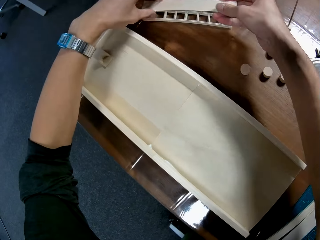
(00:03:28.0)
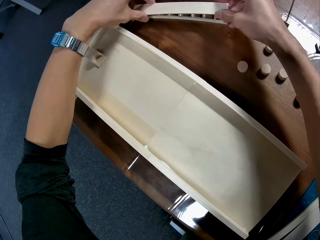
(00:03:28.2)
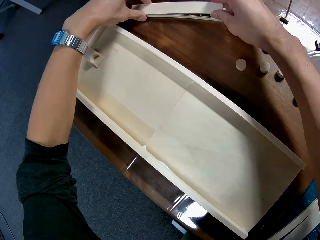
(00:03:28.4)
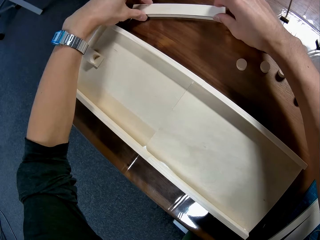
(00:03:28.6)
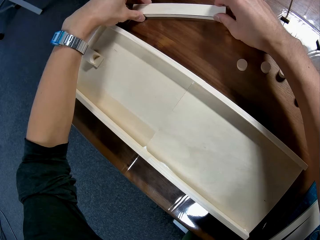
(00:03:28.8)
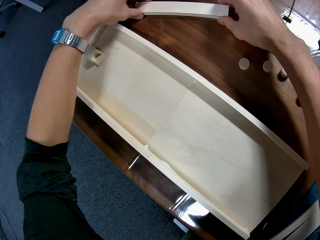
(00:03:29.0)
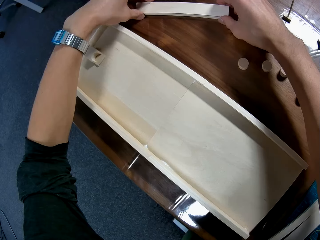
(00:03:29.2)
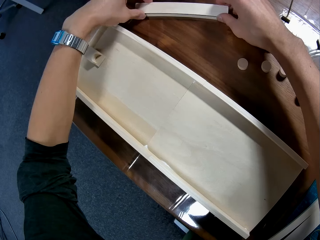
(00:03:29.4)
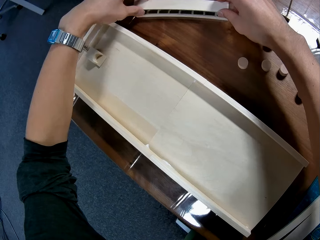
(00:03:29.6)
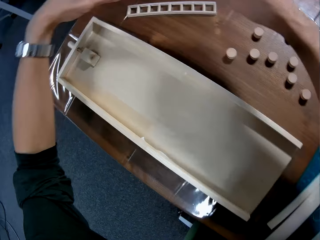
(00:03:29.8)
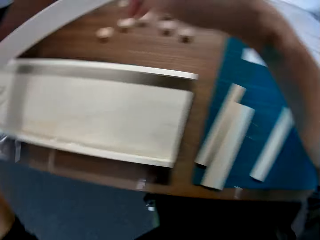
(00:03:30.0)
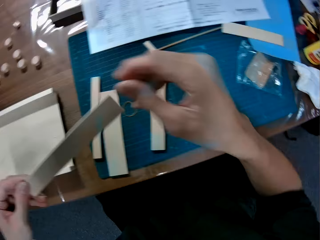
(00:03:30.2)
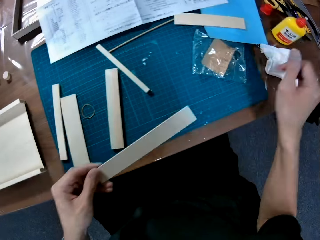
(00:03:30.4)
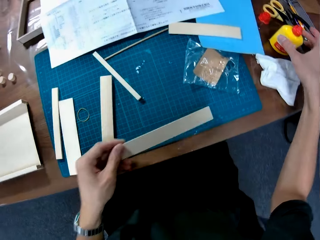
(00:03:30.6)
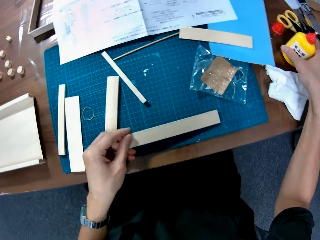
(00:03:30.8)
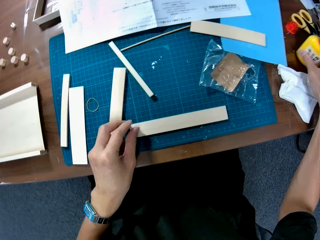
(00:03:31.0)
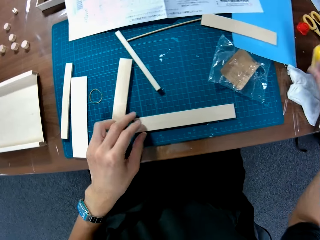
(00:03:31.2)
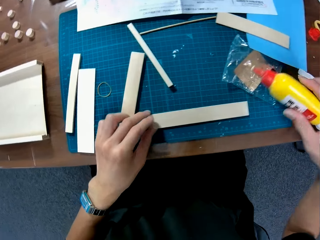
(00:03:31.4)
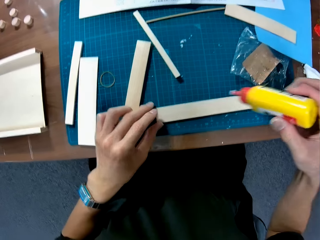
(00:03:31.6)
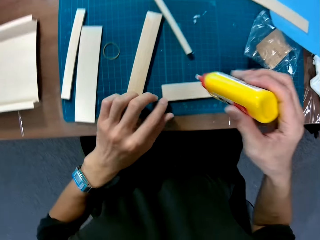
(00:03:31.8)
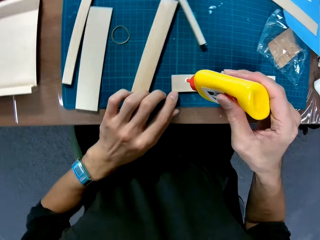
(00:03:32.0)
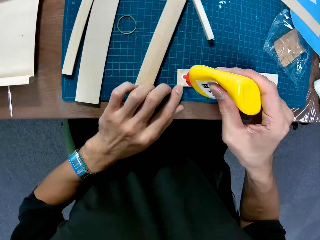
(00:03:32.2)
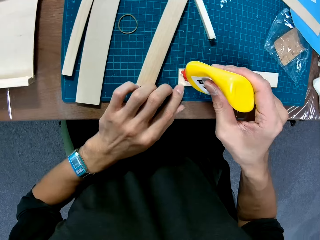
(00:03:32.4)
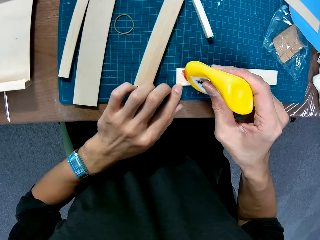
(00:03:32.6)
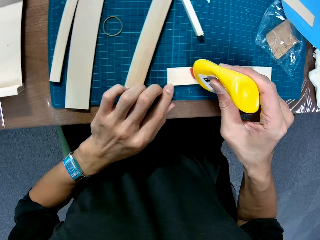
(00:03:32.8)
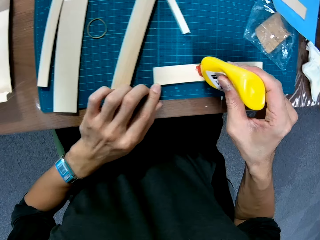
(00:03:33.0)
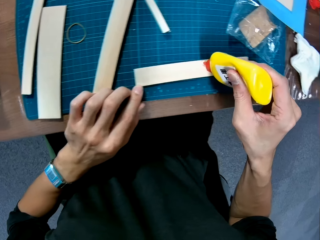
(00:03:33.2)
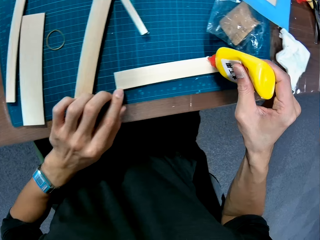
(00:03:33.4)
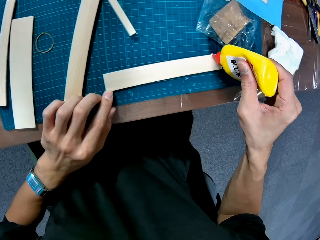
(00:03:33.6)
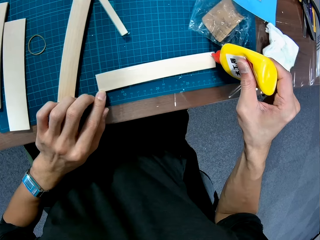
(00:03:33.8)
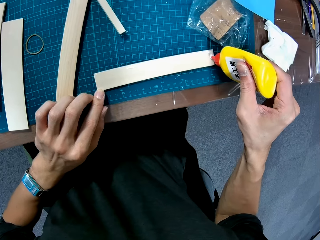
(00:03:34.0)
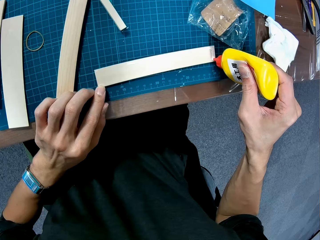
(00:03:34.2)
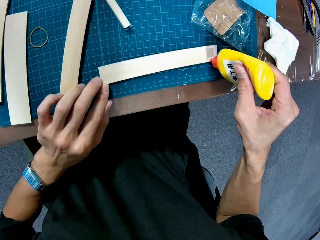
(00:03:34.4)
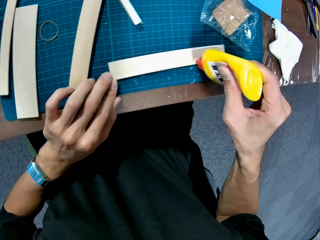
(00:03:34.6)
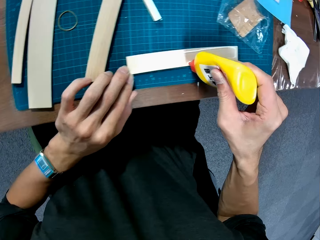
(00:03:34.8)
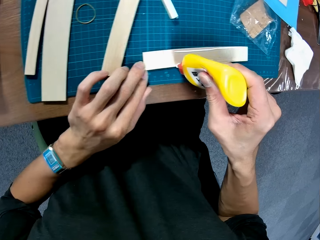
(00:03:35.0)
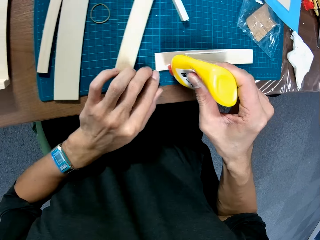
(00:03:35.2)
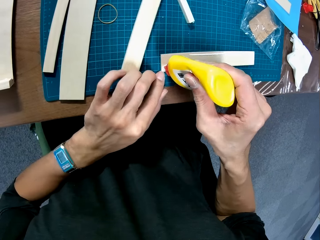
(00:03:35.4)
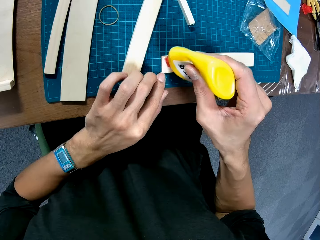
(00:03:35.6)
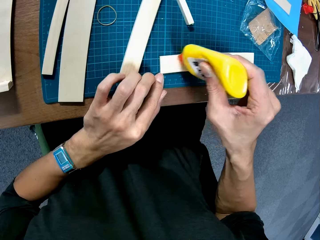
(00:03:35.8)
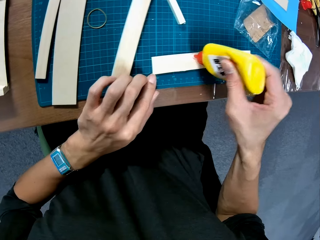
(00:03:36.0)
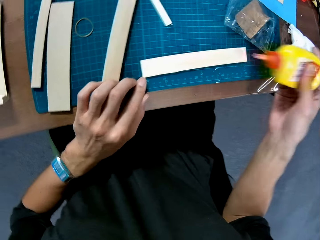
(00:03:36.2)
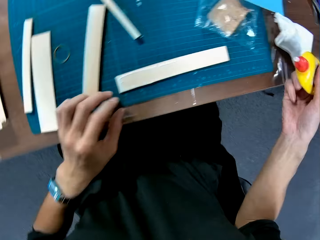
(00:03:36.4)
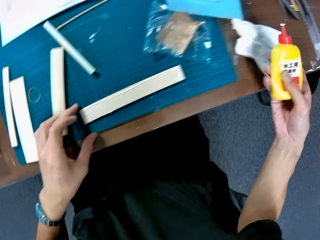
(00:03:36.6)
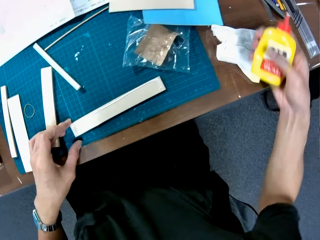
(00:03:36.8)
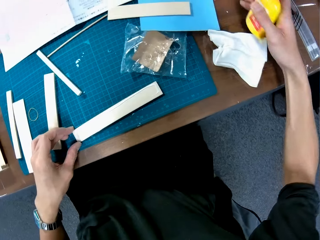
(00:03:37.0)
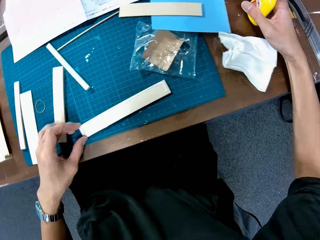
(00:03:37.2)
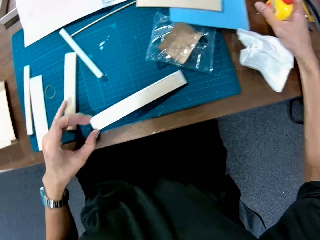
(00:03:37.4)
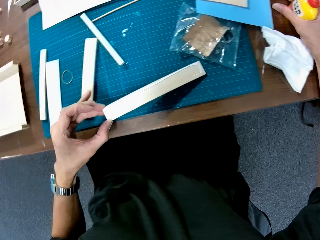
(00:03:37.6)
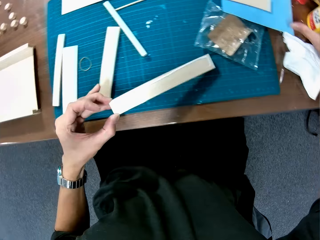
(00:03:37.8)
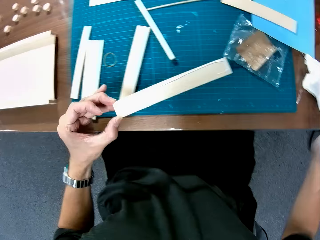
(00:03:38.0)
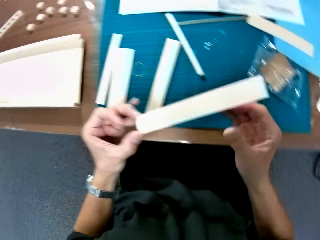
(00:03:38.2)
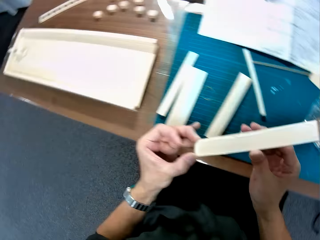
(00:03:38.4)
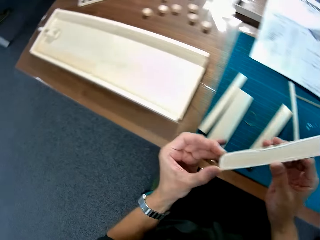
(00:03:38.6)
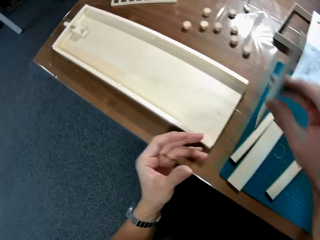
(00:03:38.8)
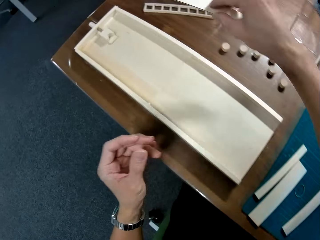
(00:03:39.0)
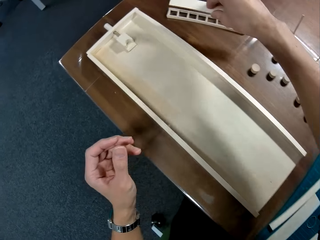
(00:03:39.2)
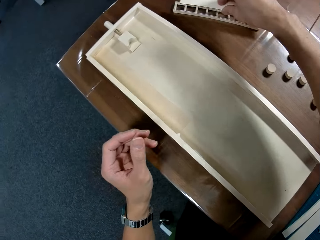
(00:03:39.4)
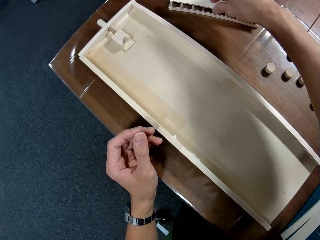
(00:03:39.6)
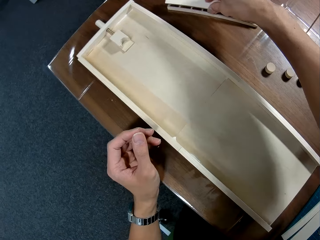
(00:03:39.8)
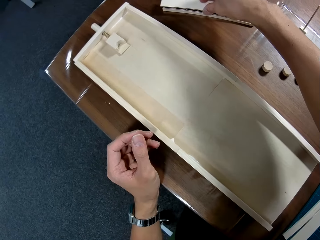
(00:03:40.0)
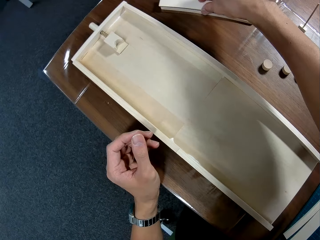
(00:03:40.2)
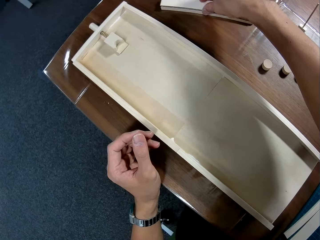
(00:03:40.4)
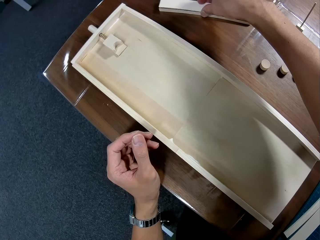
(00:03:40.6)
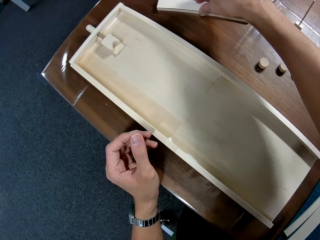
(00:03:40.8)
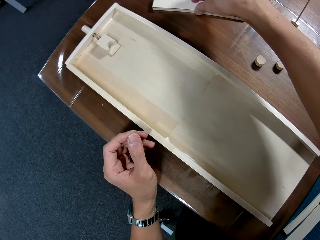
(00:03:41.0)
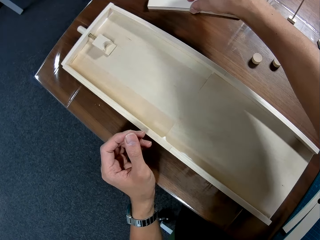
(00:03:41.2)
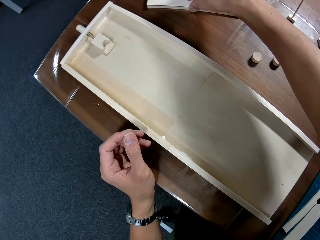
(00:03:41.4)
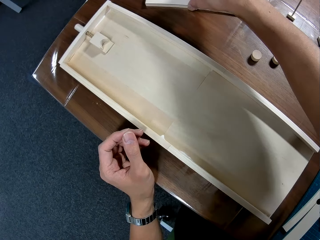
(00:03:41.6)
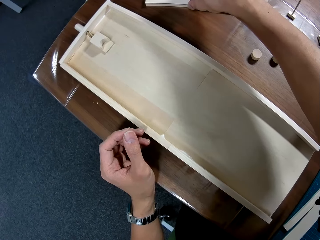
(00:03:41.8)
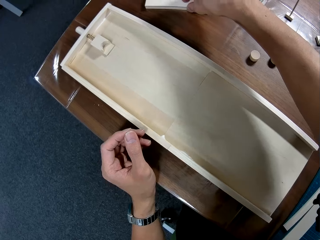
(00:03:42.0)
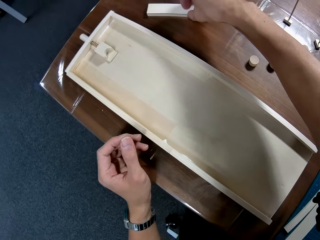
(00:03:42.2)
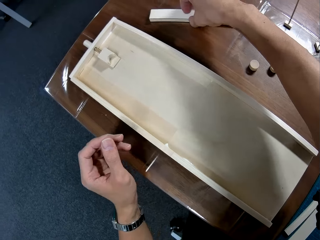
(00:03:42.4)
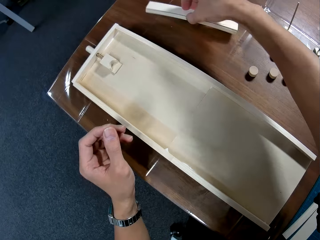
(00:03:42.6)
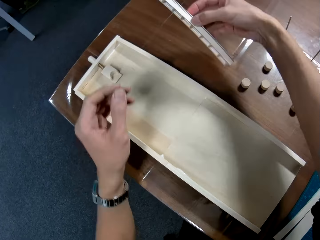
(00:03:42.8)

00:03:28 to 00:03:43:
The camera wearer covers the woodcraft. They move a piece of wood over the woodwork. They remove the wood top. They pick up the bottle of glue on the table. They place the piece of wood on the table. They apply the glue on the piece of wood. They drop the bottle of glue on the table. They cover the woodcraft with a piece of wood. They place the piece of wood on the woodwork.

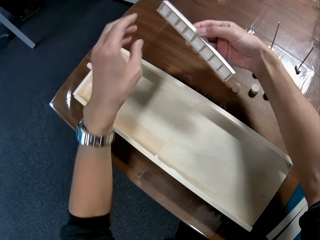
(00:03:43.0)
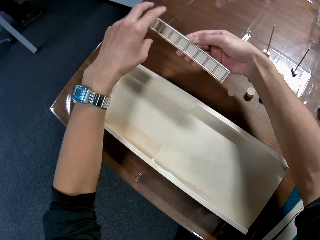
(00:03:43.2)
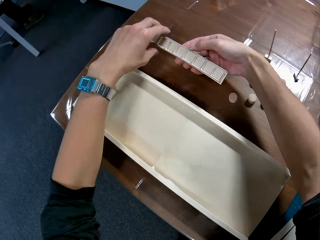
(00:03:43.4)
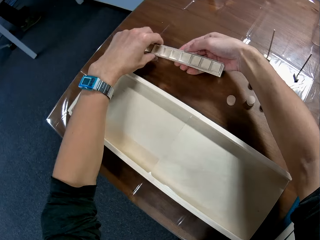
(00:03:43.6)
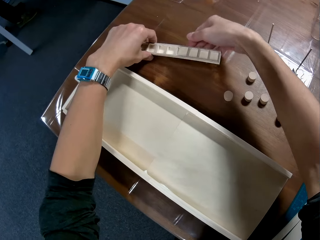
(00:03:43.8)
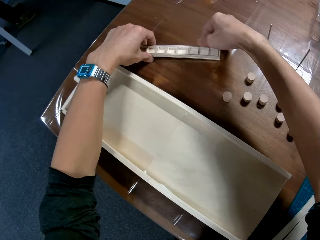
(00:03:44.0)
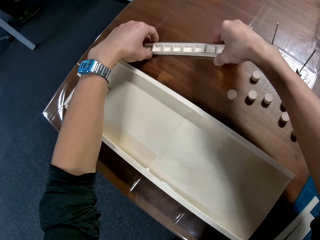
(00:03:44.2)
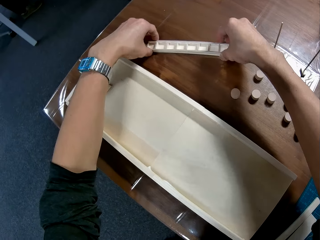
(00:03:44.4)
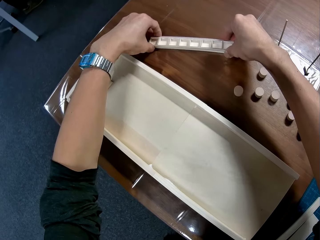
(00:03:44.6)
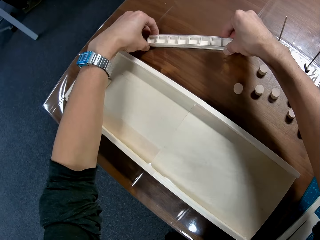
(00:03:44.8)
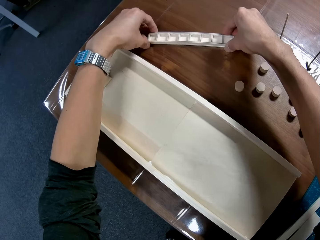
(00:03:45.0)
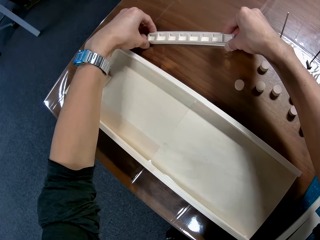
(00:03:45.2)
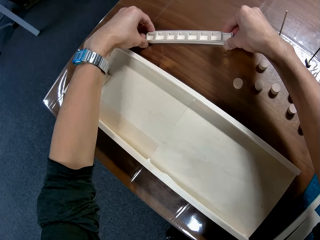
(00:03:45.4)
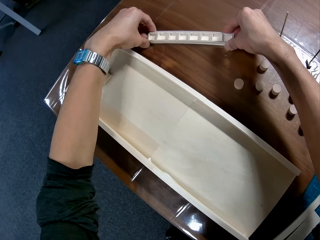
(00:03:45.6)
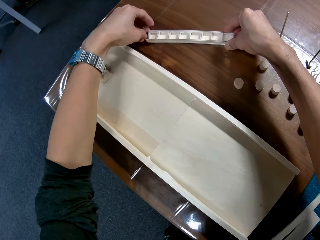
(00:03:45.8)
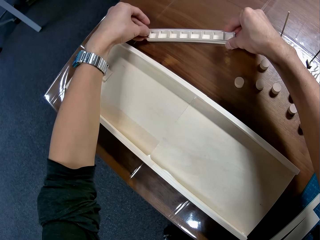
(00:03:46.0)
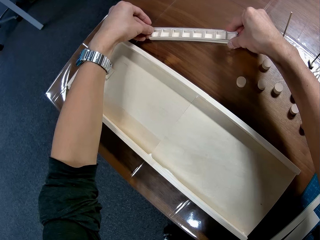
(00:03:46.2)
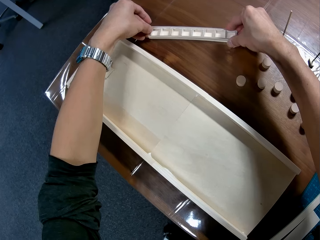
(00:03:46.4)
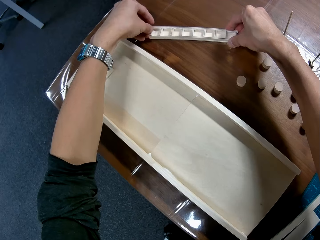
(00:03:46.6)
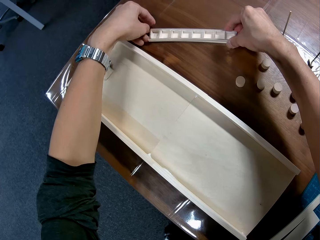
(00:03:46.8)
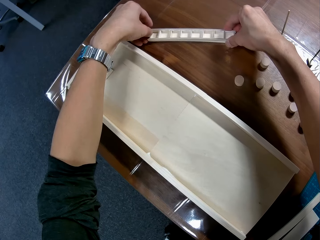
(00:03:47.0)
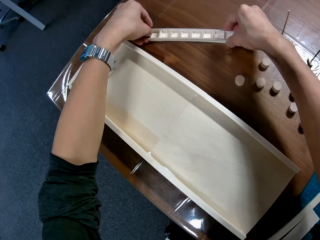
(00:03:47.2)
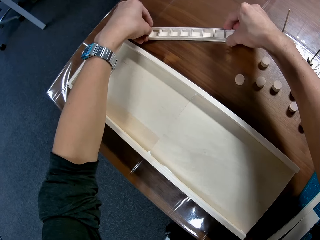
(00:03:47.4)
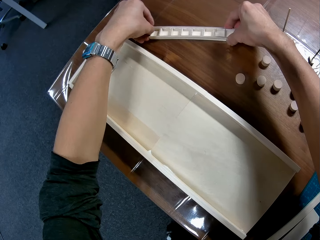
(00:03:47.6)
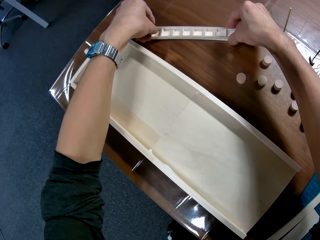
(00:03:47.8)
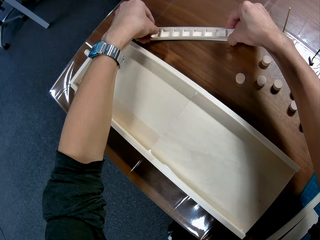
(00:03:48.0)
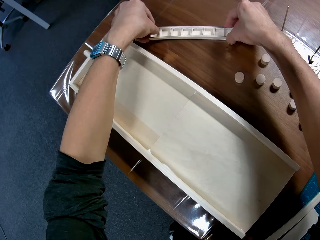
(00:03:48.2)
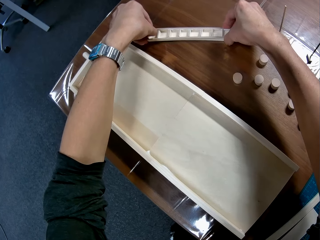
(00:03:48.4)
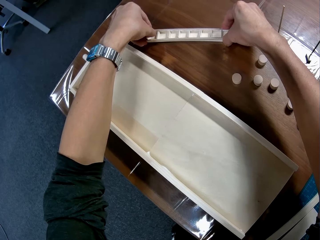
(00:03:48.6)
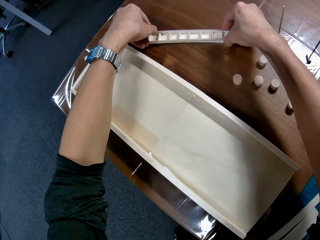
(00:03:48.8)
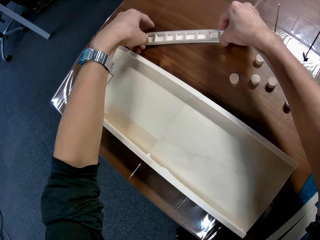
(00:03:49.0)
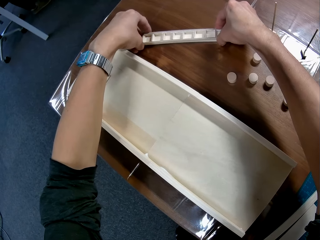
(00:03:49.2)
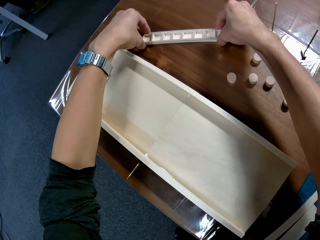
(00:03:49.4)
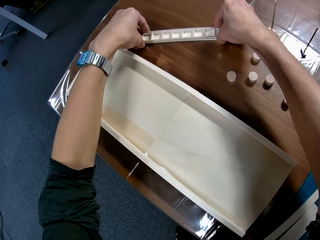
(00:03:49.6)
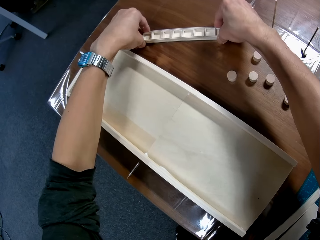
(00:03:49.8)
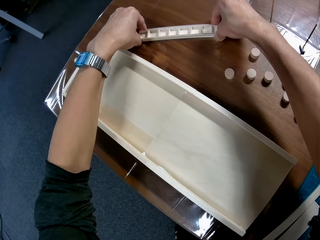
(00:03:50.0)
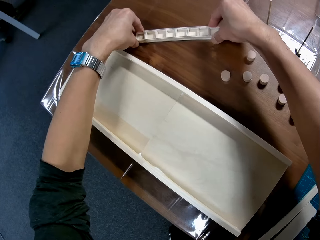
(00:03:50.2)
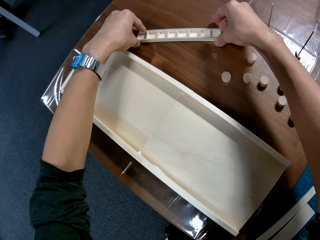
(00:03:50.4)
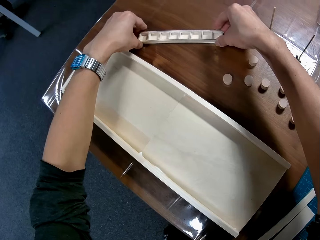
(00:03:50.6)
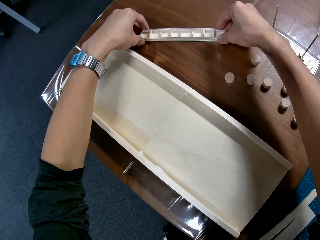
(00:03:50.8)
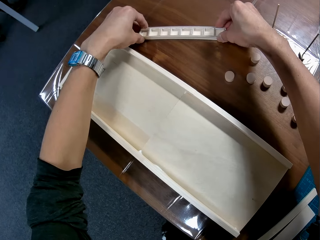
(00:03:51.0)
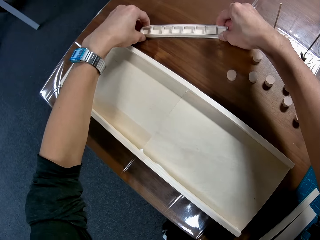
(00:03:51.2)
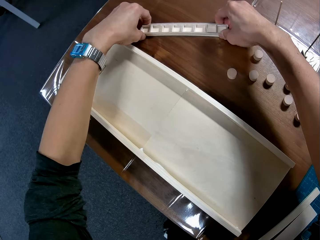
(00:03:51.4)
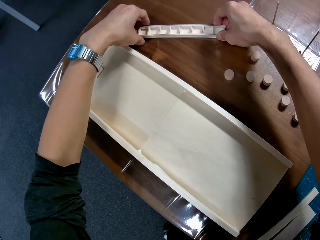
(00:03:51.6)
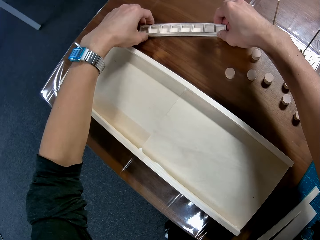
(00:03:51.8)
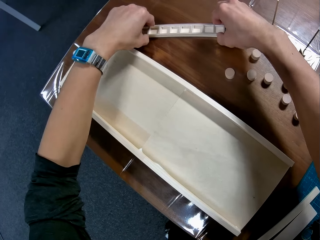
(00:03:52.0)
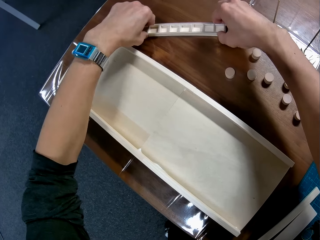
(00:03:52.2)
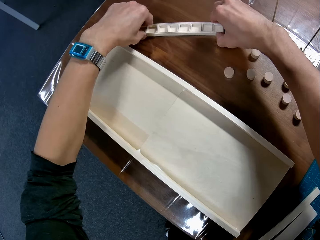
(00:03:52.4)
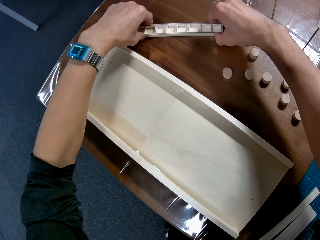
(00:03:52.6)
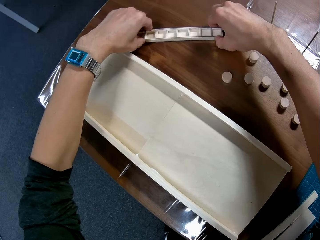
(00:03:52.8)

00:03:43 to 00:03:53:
The camera wearer lifts the woodcraft. He turns the woodwork on the table. He puts the woodcraft on the table. He adjusts the woodwork with his hands. He assembles the woodcraft.
